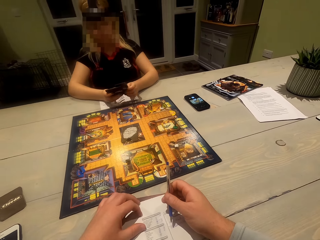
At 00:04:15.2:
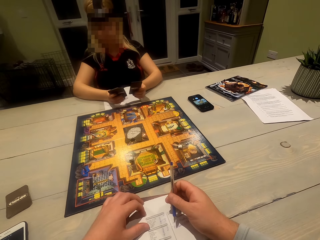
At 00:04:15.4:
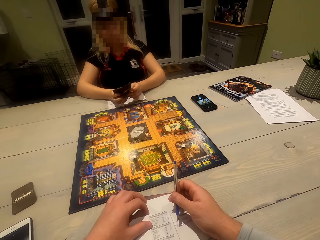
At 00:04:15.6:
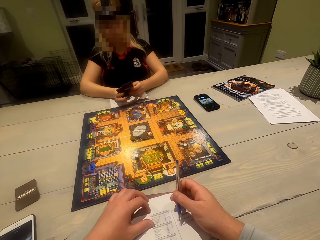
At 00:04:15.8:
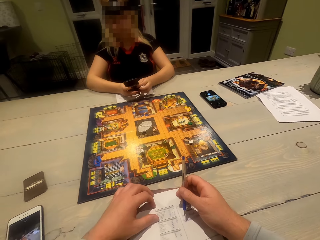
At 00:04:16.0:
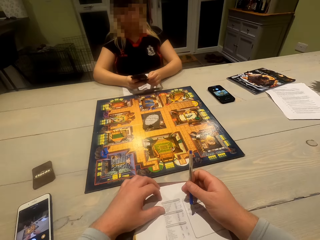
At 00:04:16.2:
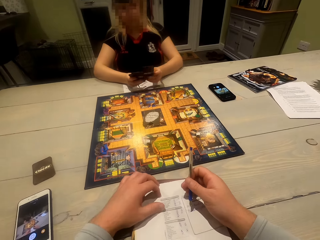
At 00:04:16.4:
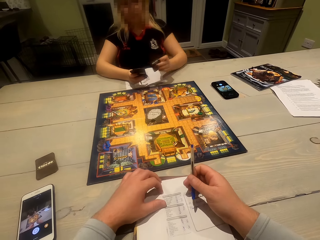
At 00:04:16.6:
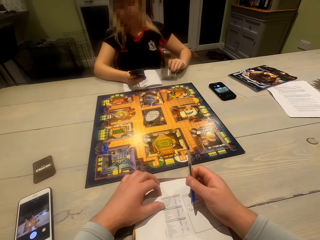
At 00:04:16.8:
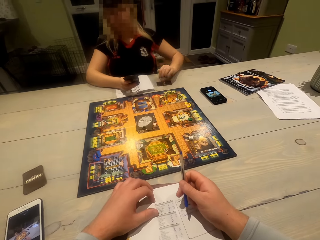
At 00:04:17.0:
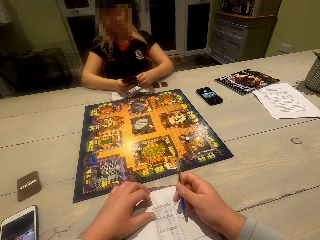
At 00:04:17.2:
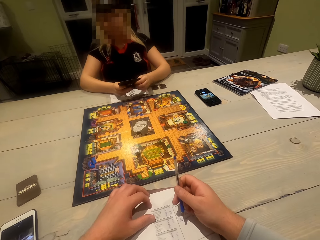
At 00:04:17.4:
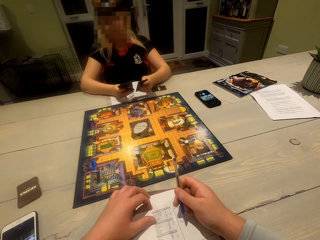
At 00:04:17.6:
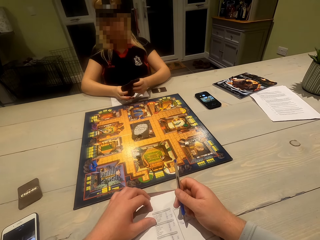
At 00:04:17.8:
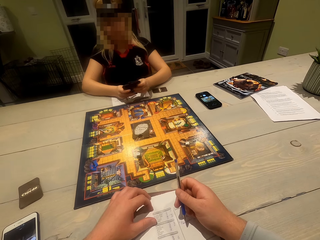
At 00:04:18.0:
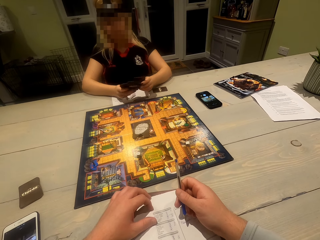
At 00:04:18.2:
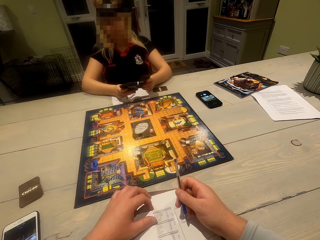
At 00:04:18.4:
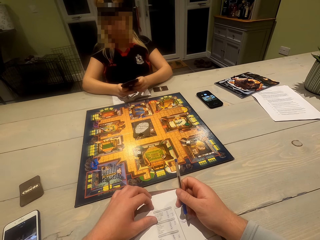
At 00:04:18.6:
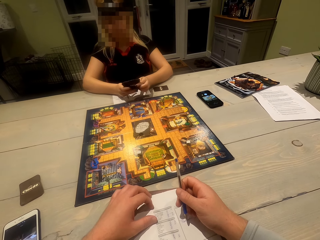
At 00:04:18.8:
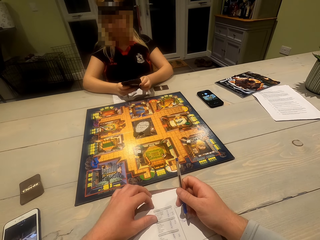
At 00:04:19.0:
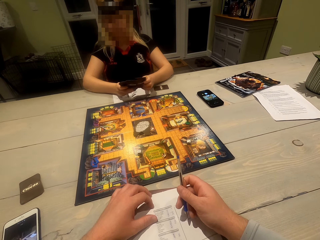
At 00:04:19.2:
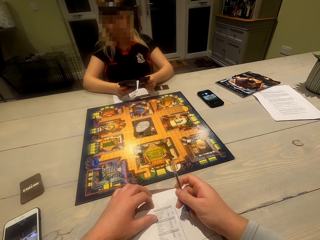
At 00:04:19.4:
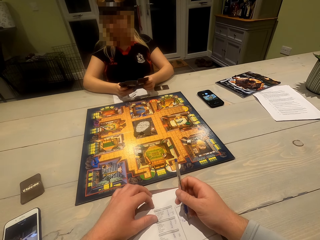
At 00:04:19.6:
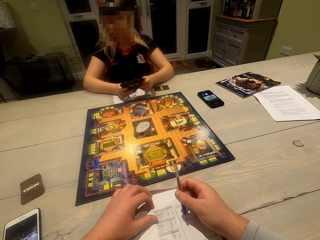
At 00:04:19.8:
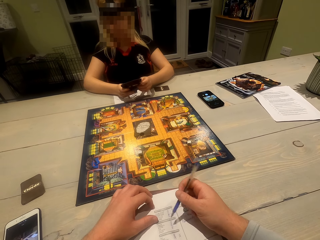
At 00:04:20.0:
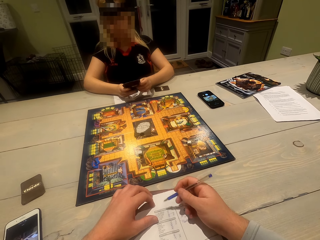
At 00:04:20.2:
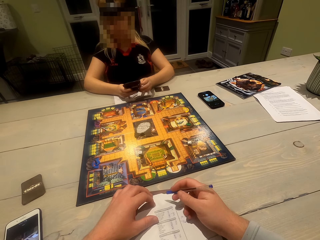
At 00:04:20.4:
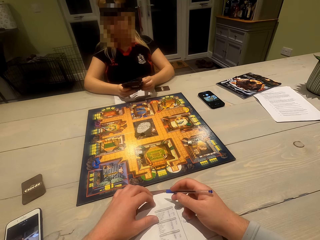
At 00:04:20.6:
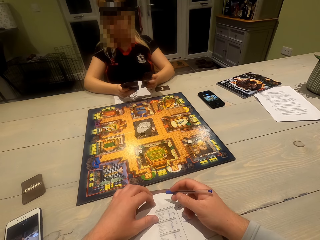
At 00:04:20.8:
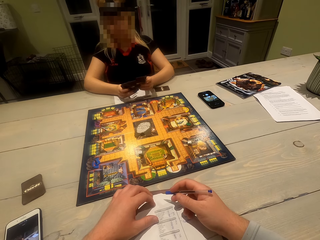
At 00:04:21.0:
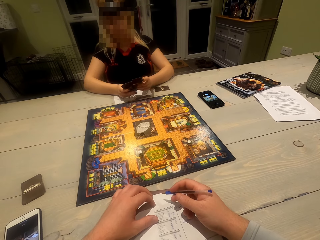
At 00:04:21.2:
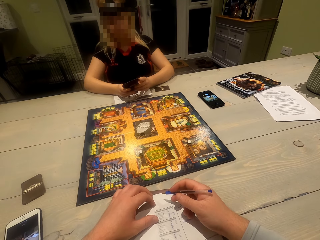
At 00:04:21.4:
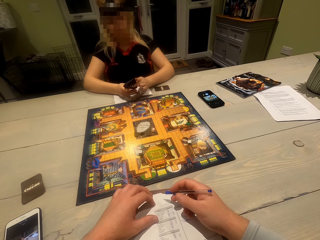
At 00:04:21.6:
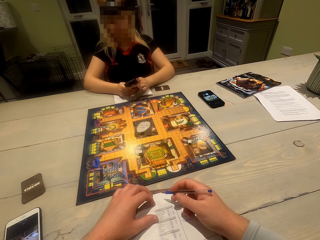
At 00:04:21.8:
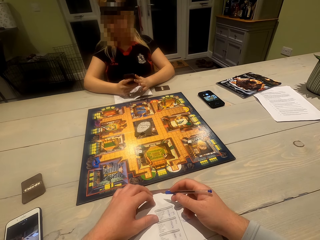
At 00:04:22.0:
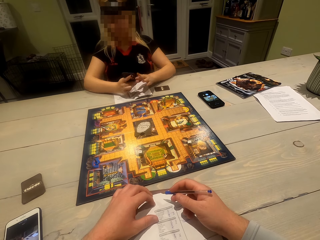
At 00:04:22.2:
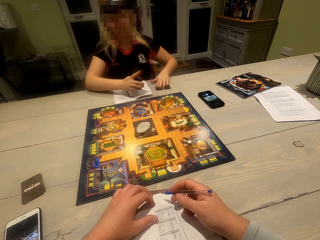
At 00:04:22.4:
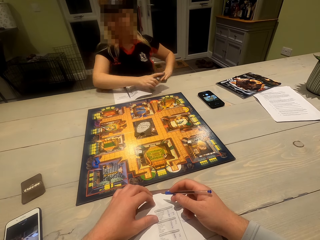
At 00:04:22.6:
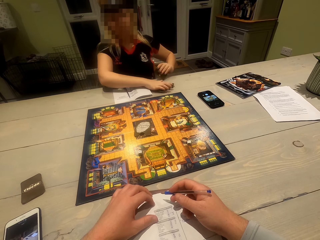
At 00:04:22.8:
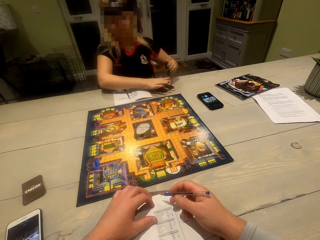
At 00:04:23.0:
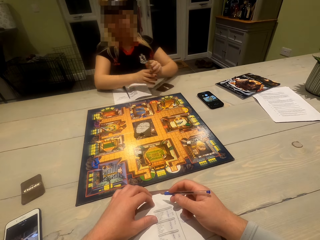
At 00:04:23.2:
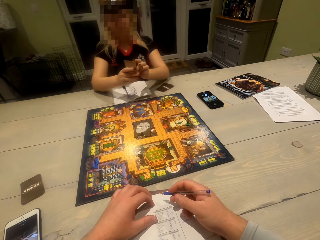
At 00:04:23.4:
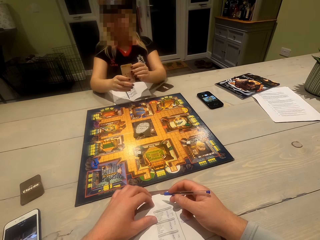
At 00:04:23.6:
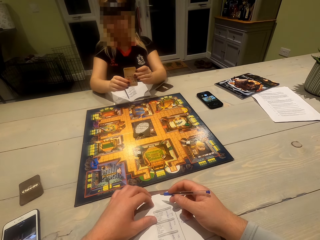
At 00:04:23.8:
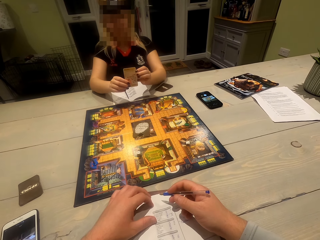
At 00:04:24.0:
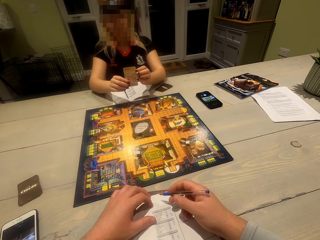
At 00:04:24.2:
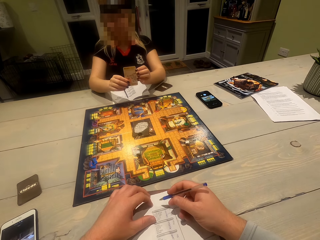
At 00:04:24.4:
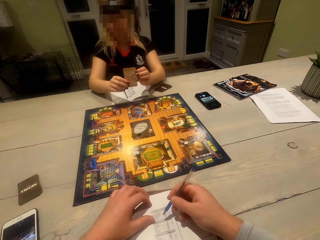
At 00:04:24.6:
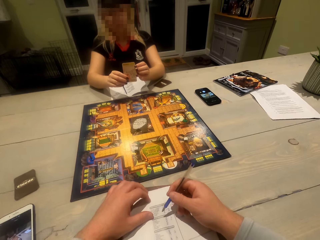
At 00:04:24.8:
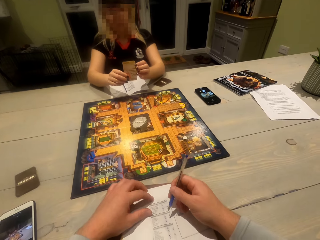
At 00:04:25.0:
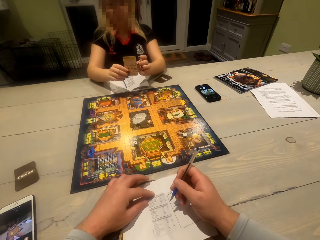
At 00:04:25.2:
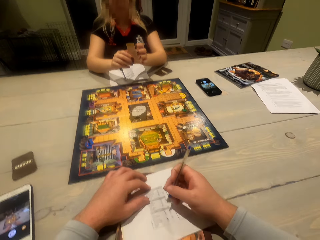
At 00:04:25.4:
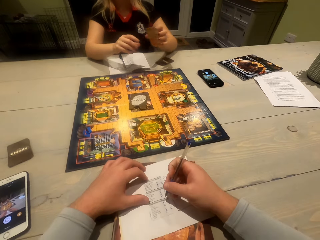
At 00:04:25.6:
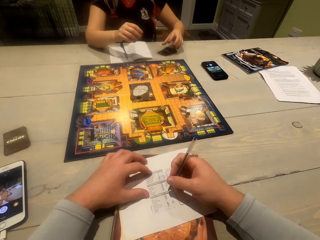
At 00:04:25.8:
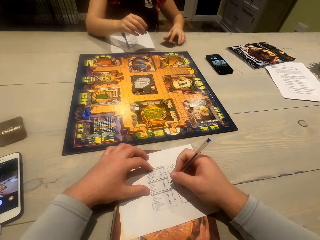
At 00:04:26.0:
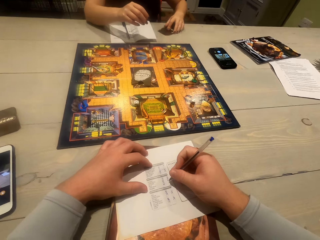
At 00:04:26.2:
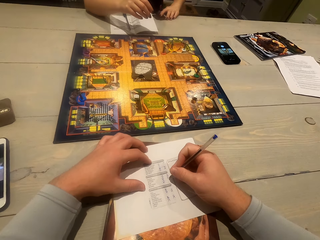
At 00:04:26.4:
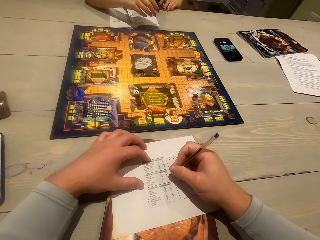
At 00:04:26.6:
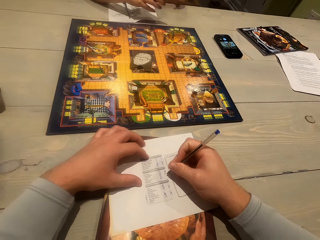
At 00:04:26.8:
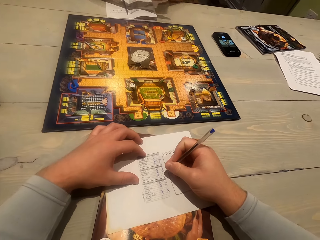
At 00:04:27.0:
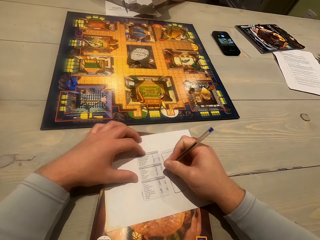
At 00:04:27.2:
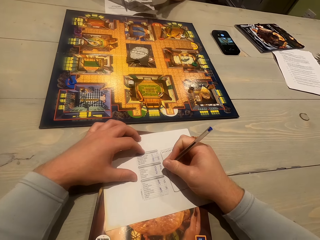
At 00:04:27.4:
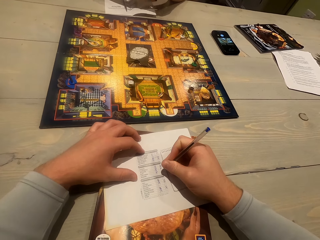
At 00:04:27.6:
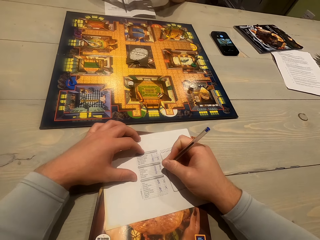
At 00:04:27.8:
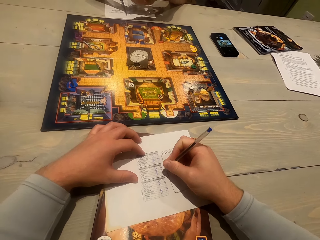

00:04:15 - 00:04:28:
The camera wearer looks at a woman. The woman shuffles cards, puts a card on the table, and adjusts cards. The camera wearer adjusts the pen. The woman picks a card on the table, puts cards on the table, and looks at the card. The woman shows the card to the camera wearer and adjusts the cards. The camera wearer writes on the paper.

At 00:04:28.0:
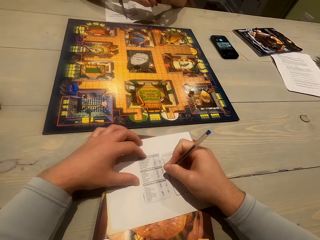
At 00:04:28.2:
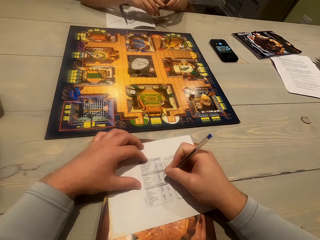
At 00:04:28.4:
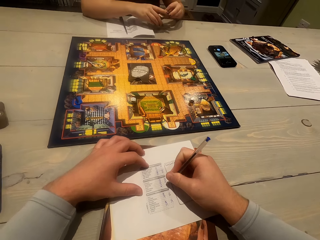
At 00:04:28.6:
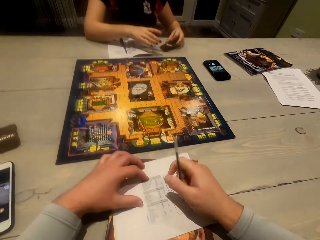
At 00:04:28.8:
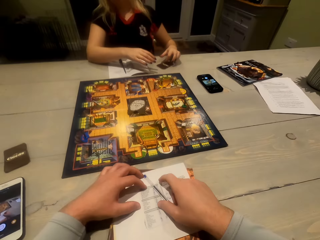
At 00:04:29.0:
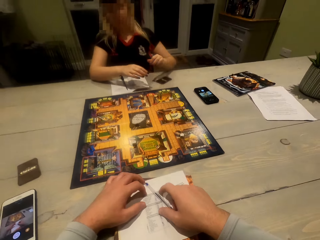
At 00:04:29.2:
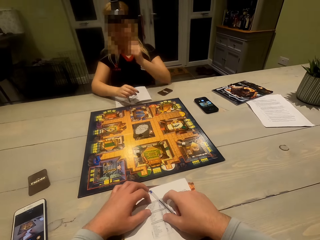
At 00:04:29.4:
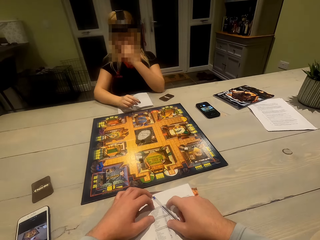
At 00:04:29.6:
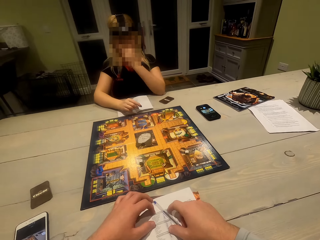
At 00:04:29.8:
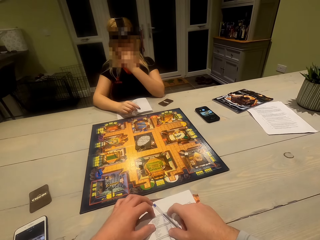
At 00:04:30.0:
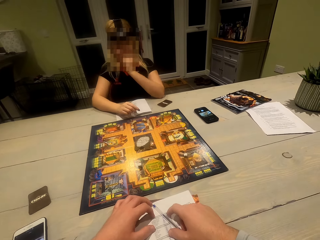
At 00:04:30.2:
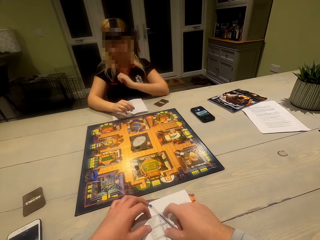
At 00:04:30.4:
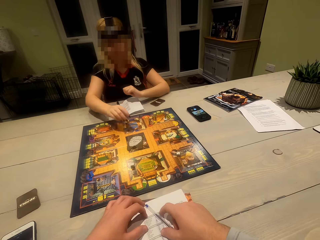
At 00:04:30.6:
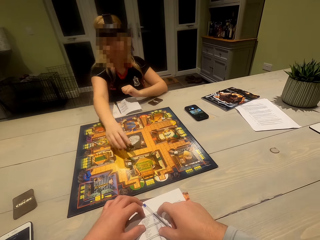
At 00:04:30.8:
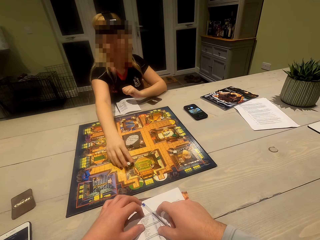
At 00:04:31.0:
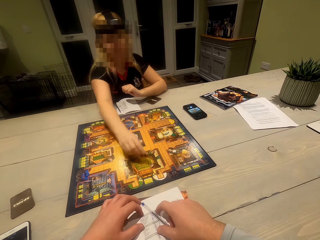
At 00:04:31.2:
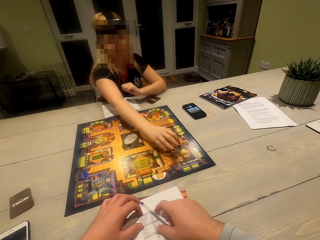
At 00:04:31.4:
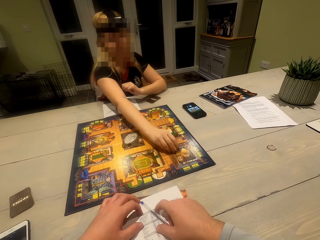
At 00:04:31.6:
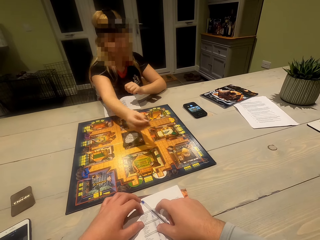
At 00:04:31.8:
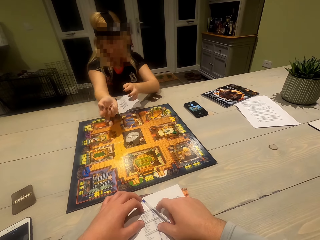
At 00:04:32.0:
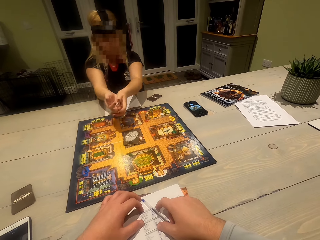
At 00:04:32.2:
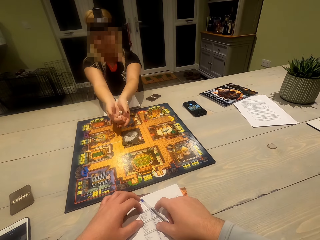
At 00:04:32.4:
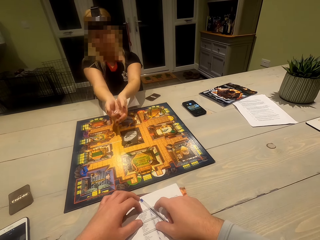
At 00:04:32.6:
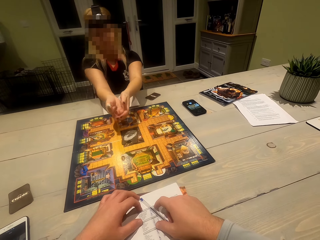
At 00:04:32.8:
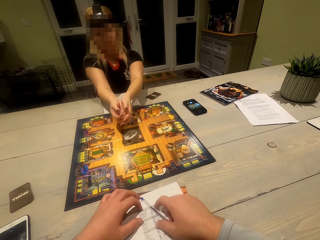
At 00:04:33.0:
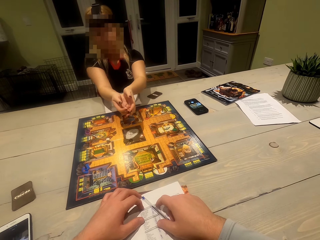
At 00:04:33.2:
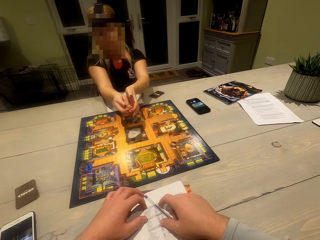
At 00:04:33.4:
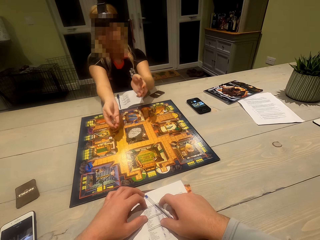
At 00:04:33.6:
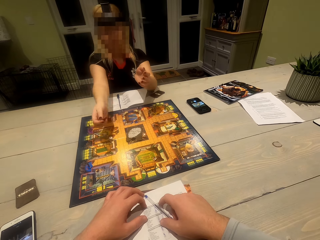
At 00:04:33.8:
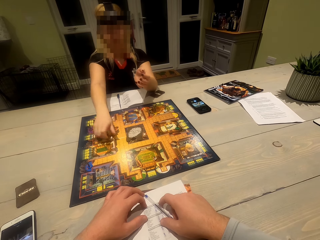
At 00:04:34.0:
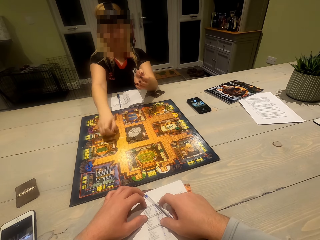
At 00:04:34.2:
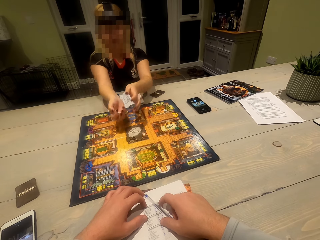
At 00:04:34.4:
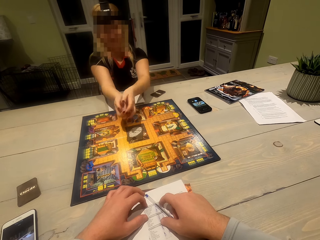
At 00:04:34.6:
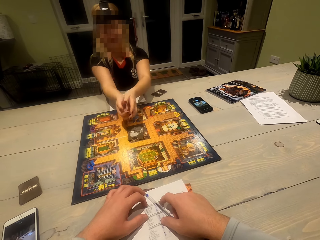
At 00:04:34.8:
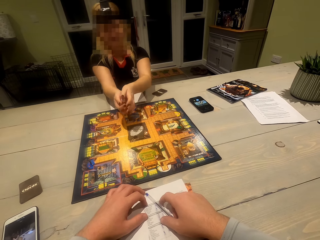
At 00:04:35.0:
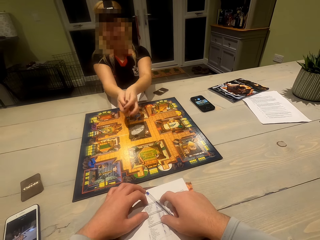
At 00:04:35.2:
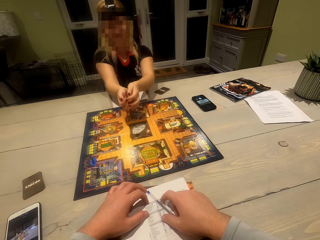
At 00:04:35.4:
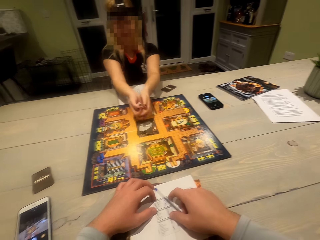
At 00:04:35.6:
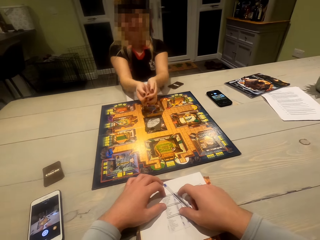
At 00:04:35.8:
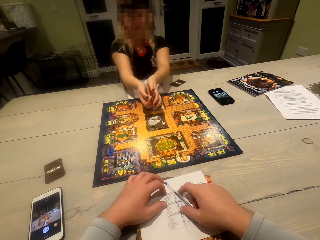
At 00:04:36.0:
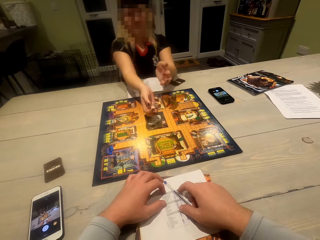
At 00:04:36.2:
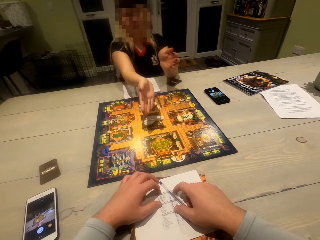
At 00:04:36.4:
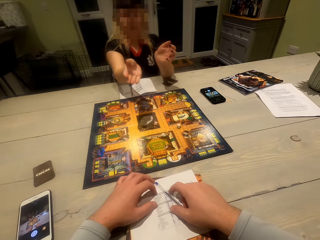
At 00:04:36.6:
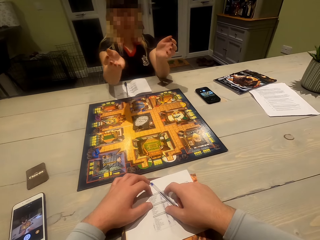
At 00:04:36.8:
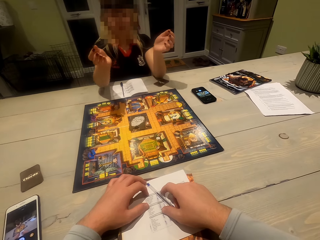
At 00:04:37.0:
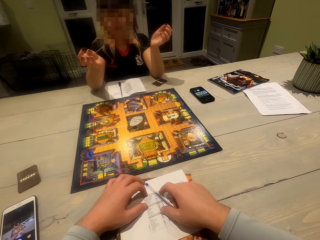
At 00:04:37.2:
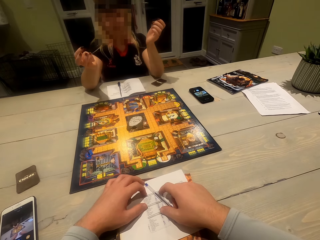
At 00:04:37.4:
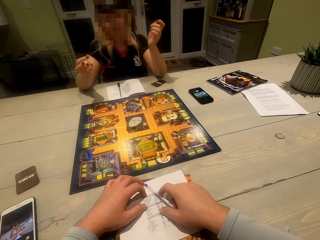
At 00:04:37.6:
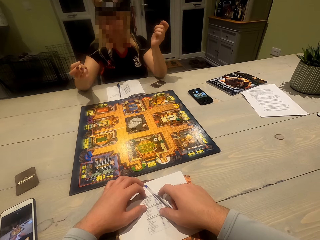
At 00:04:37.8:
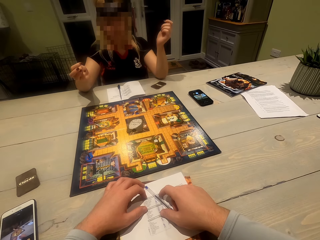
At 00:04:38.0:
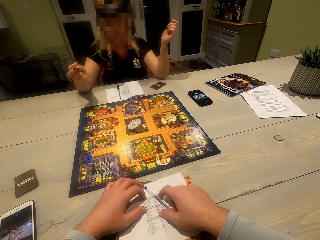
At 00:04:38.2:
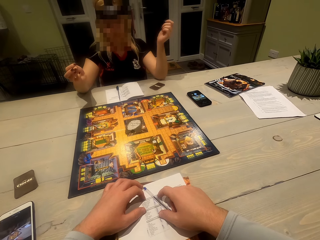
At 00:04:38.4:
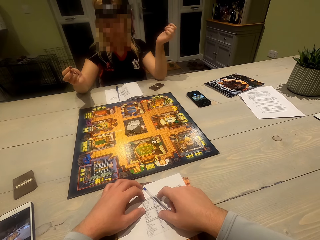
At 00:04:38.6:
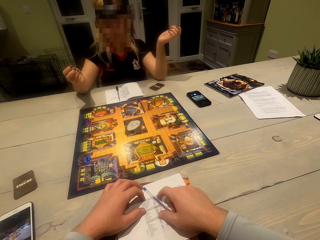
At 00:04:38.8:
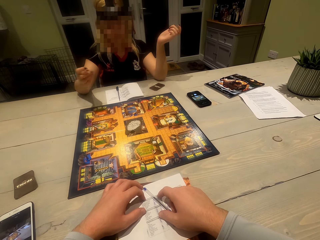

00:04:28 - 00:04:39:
The camera wearer drops the pen on the paper. A woman adjusts the left hand, picks dice on the gameboard, and rolls the dice. The camera wearer shakes the dice. The woman drops a die on the gameboard and picks the die. The camera wearer picks a die on the game board. The woman rolls the dice. The camera wearer drops dice on the game board.
